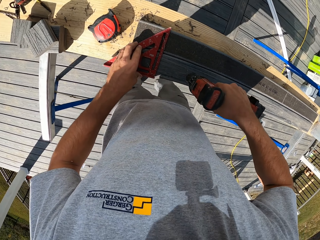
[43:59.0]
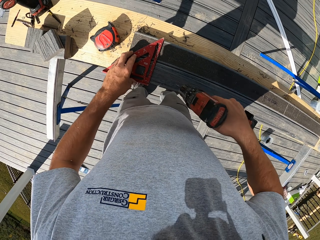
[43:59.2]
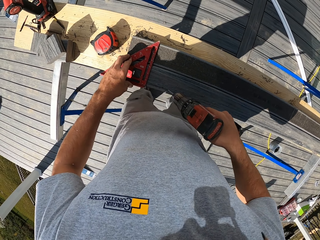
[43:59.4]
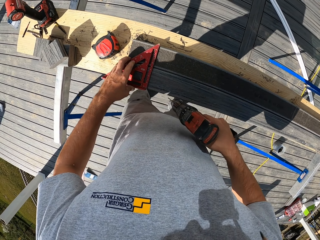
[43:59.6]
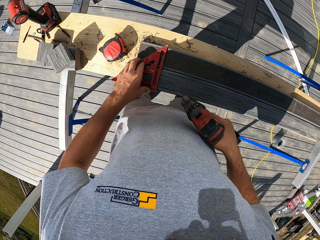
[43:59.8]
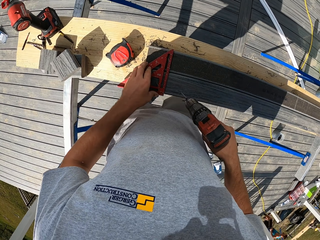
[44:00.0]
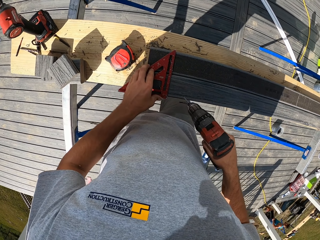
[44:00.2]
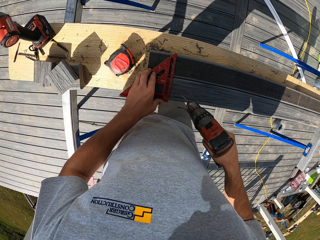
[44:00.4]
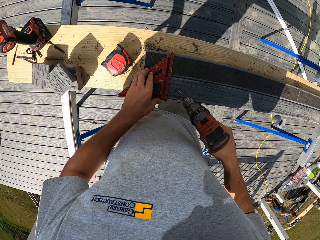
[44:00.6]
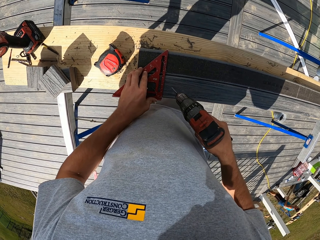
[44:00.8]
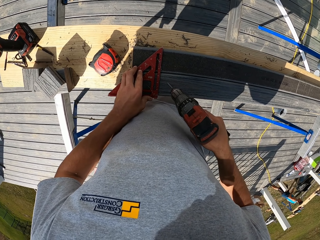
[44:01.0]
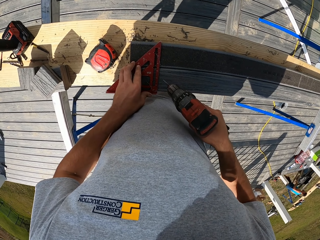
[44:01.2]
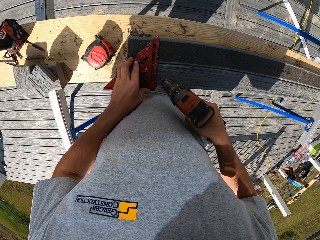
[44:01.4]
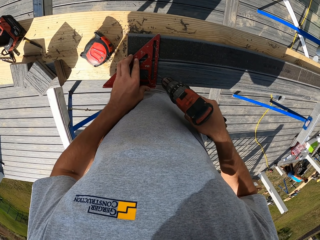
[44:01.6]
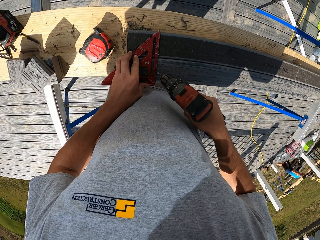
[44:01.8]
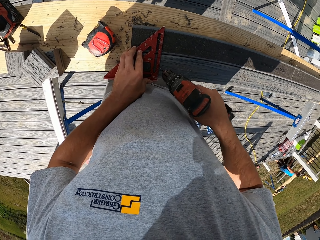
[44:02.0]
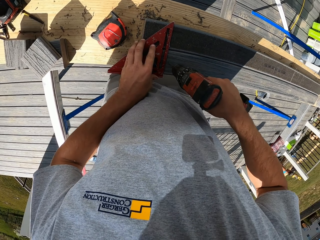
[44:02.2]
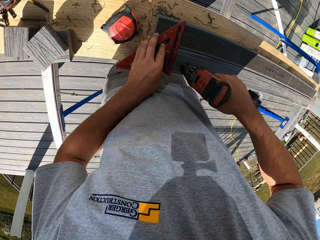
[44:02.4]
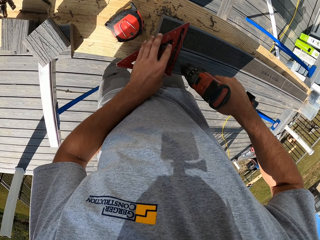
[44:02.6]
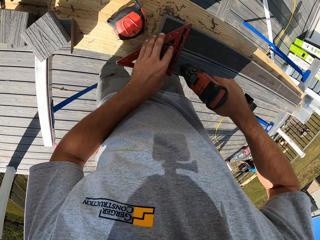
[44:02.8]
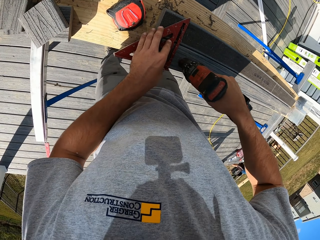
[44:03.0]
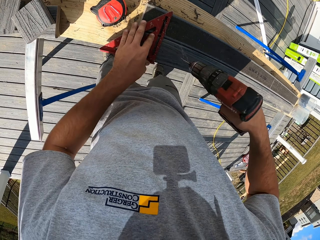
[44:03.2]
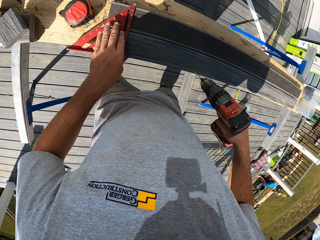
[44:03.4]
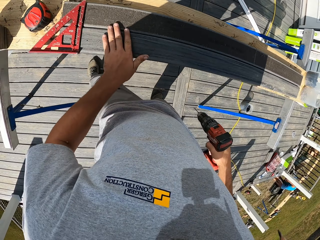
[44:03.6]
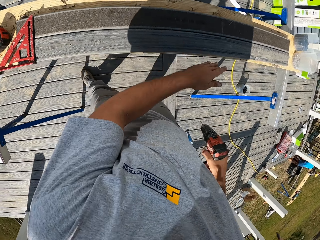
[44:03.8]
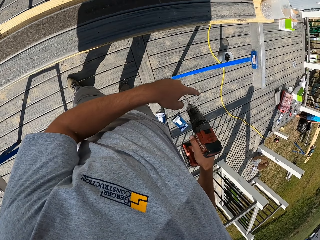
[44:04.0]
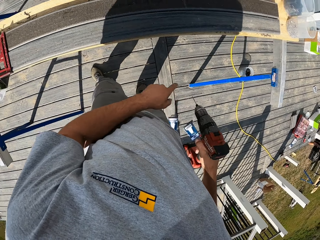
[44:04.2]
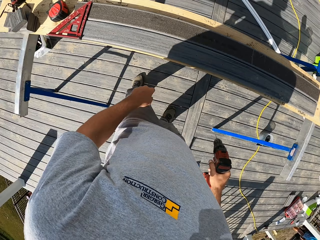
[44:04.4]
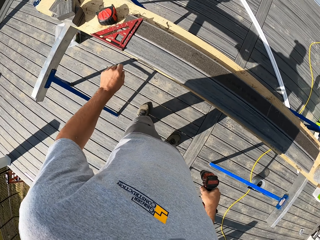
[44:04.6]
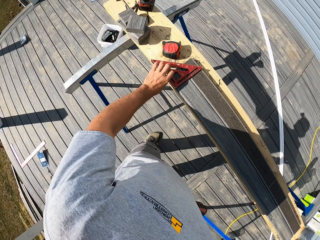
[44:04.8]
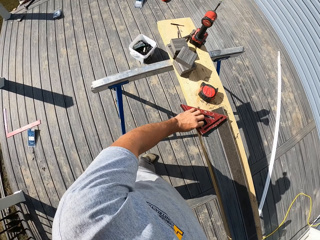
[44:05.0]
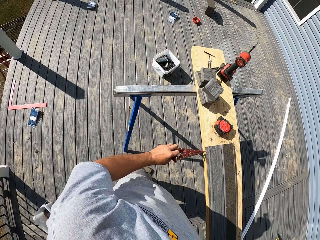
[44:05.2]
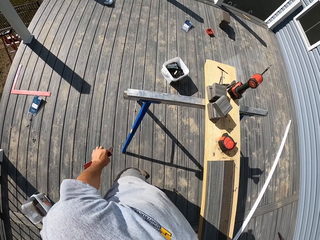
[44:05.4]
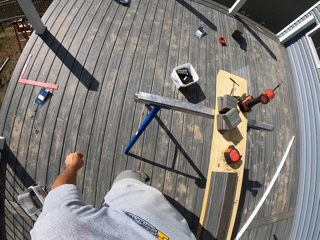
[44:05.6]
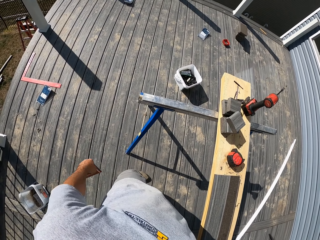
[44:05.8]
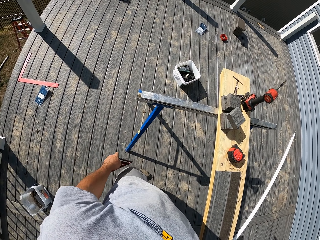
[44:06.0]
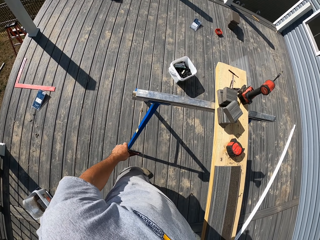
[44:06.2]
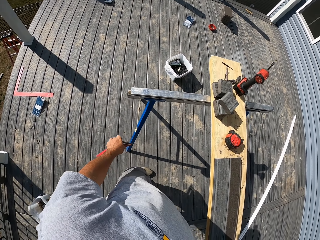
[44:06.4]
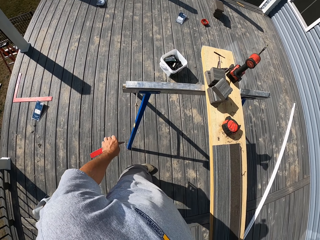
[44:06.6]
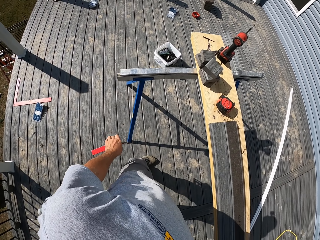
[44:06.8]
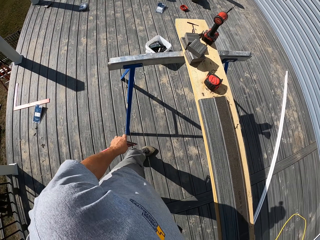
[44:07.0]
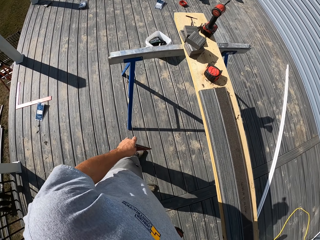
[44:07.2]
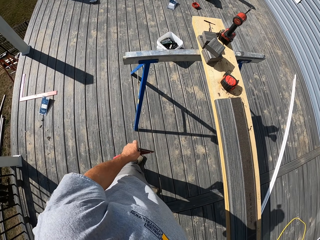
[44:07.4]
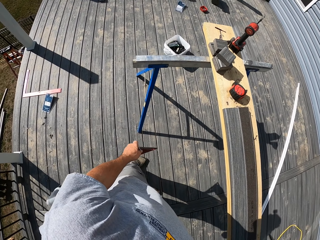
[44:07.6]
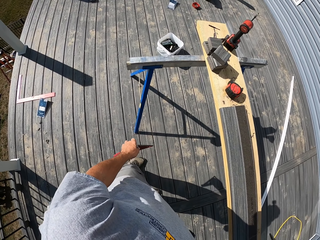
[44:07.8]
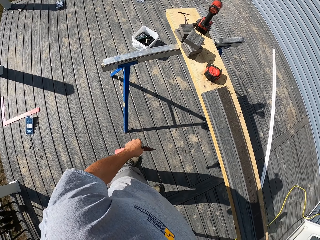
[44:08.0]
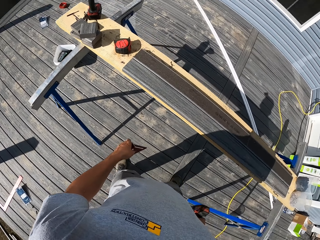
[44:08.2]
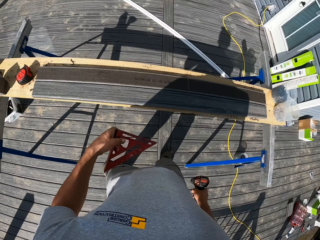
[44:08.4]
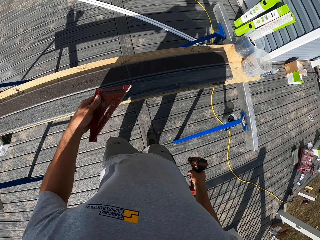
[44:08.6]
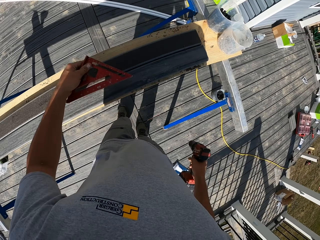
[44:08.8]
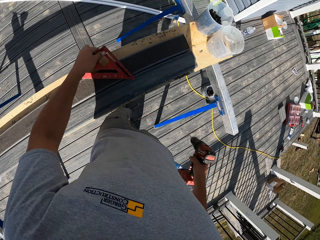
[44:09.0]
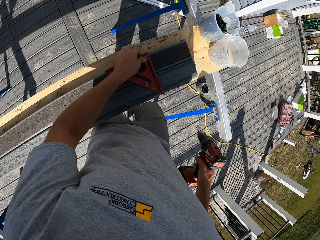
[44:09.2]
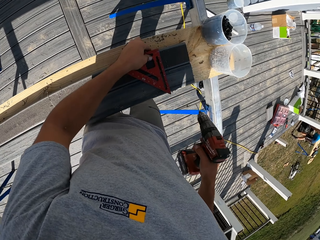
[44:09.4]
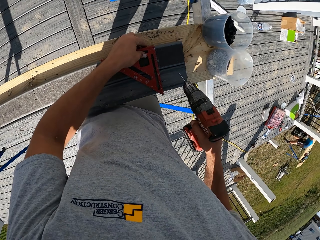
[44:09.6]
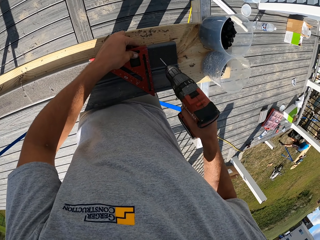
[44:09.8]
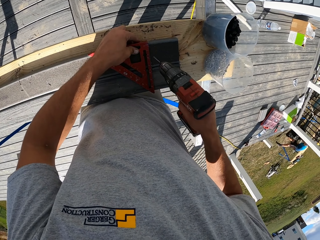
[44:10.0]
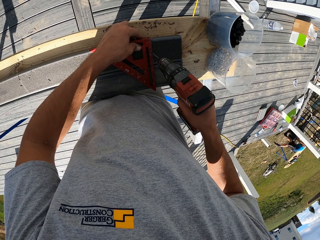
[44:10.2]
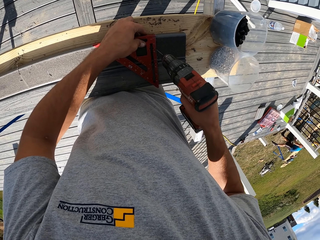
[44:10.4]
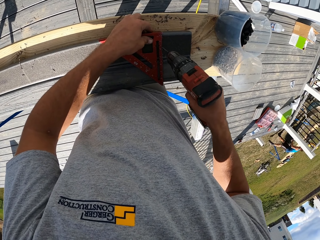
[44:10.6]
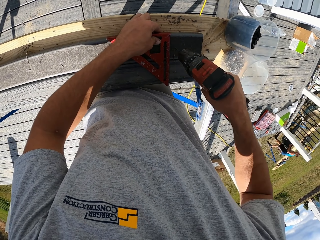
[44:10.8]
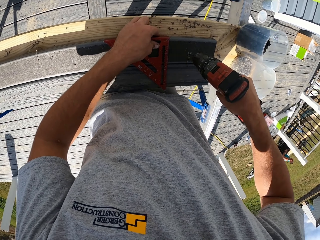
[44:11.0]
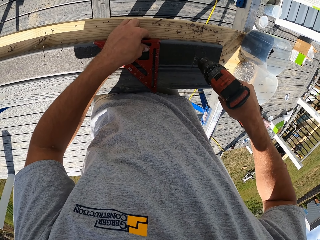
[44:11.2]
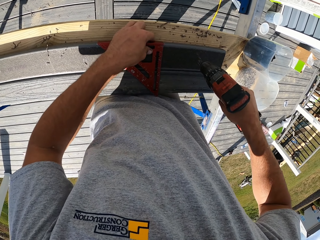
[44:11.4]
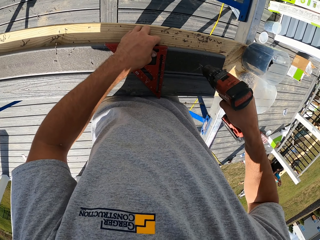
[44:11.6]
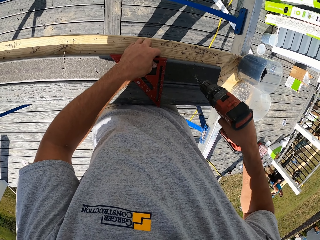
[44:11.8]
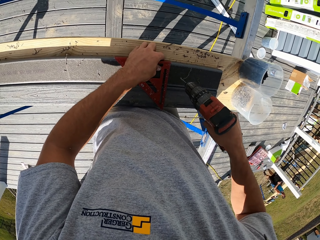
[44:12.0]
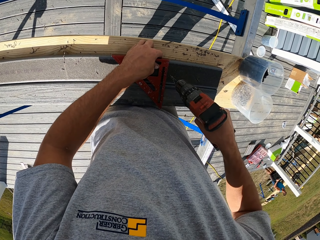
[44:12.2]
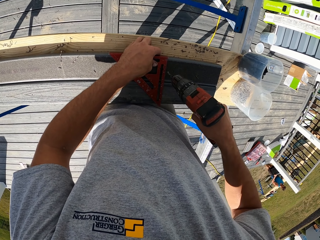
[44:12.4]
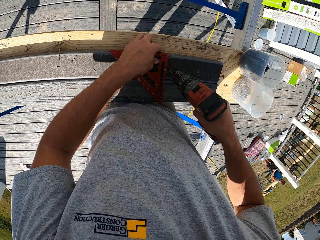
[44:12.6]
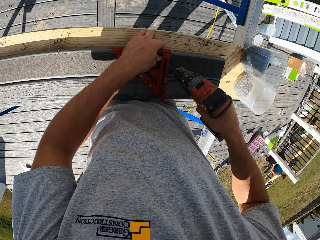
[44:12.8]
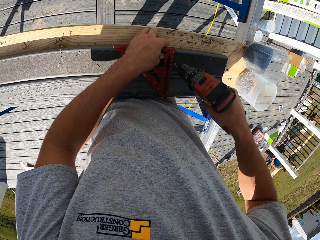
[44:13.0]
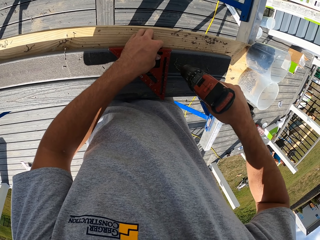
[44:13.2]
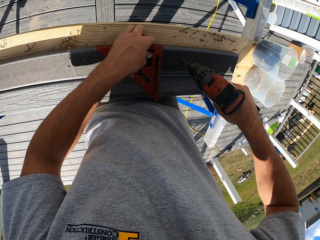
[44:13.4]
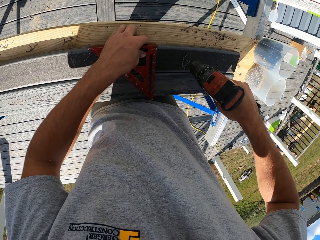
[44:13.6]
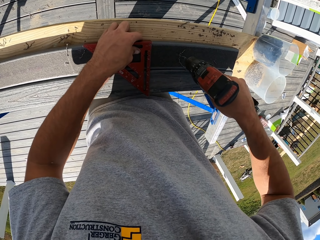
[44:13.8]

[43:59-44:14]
The camera wearer wipes the wood. They pick up the square ruler. They stand for a while. They look around. They place the square ruler on the wood. They drill the wood.

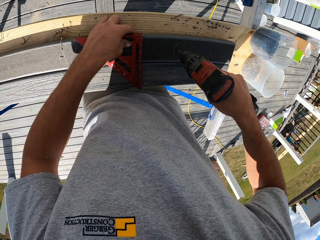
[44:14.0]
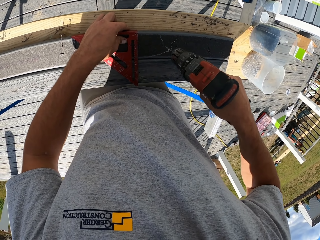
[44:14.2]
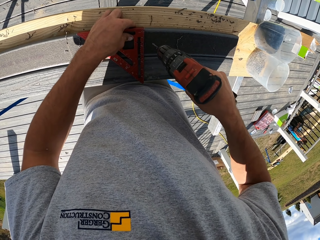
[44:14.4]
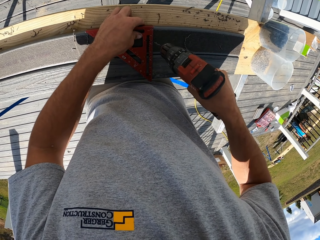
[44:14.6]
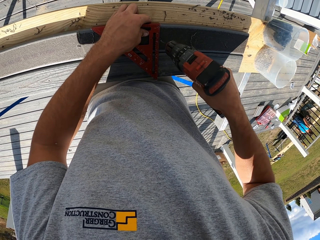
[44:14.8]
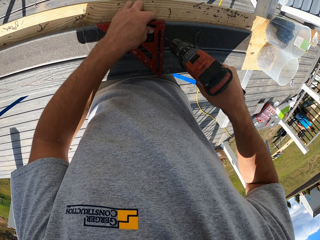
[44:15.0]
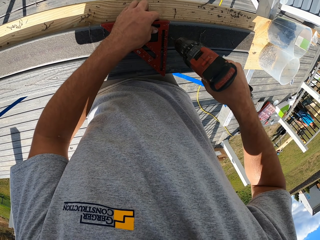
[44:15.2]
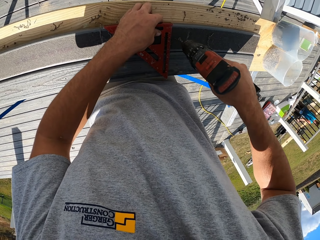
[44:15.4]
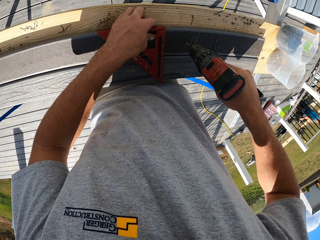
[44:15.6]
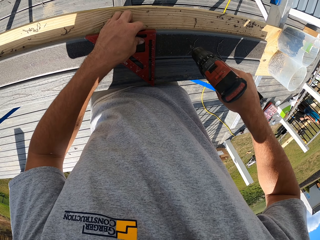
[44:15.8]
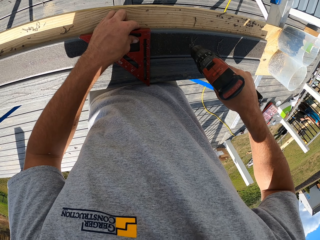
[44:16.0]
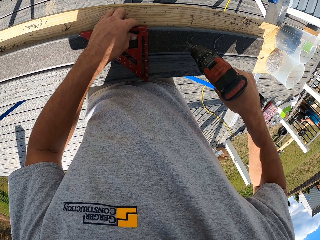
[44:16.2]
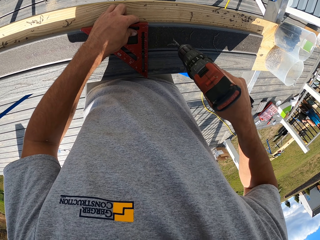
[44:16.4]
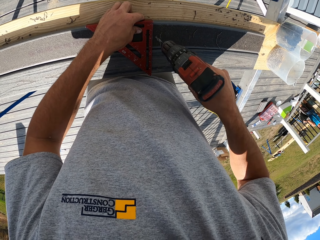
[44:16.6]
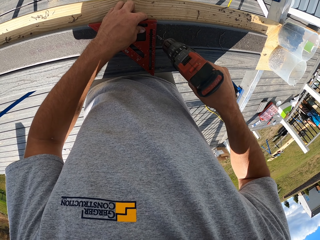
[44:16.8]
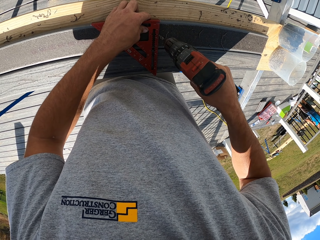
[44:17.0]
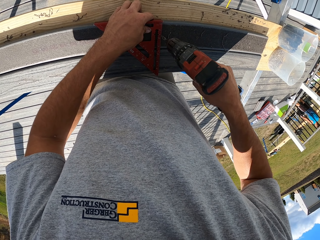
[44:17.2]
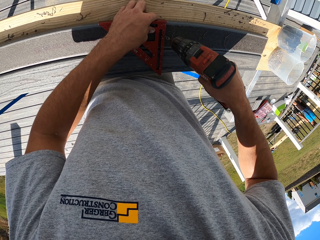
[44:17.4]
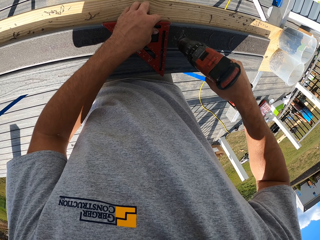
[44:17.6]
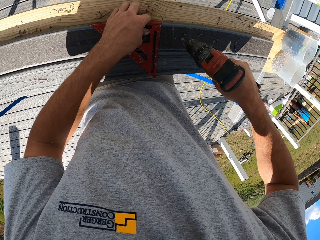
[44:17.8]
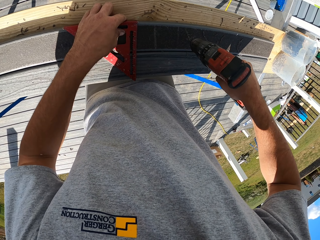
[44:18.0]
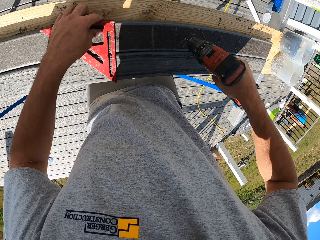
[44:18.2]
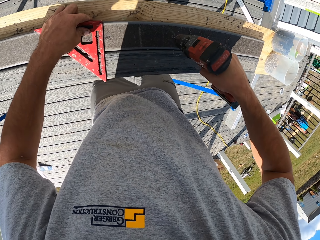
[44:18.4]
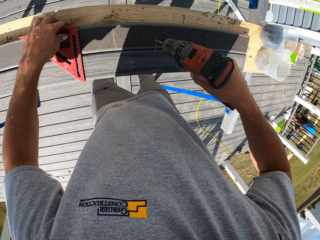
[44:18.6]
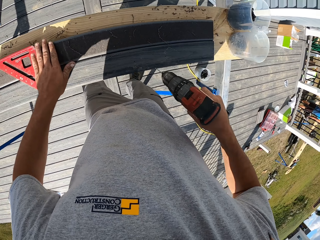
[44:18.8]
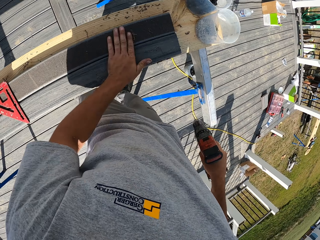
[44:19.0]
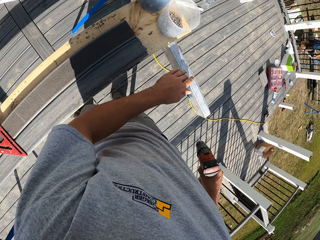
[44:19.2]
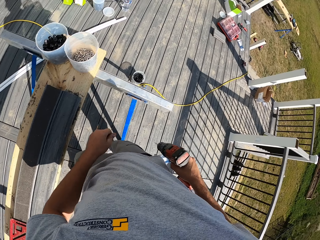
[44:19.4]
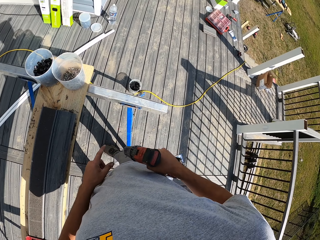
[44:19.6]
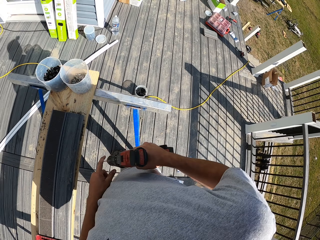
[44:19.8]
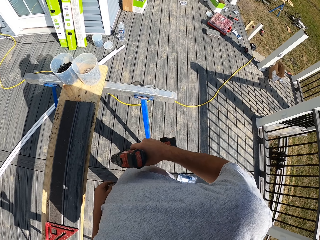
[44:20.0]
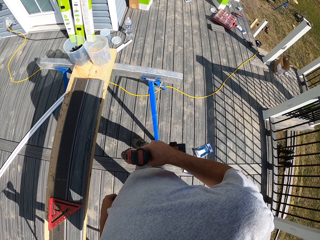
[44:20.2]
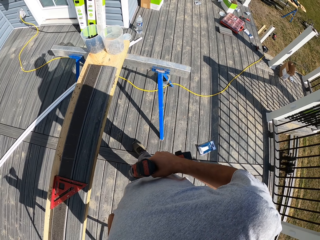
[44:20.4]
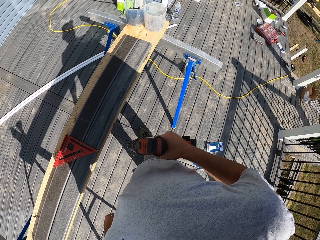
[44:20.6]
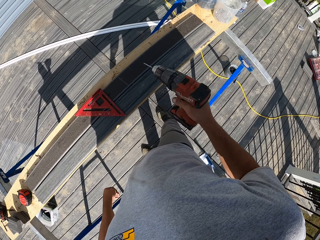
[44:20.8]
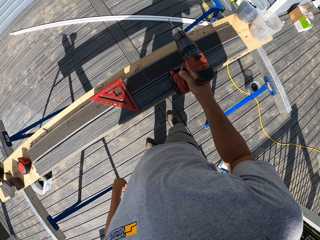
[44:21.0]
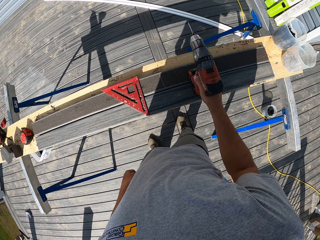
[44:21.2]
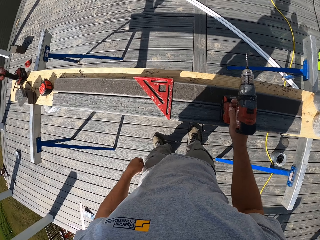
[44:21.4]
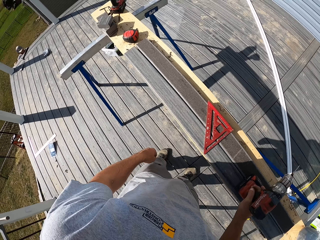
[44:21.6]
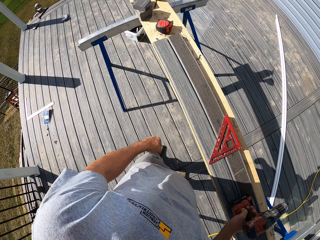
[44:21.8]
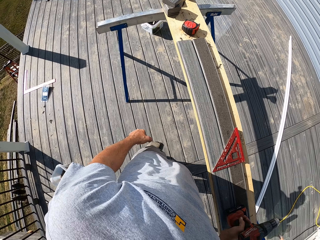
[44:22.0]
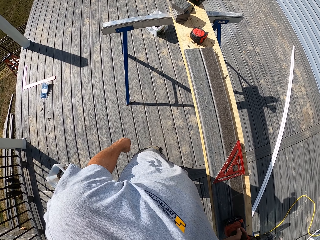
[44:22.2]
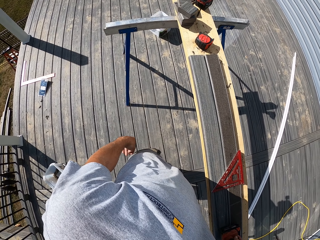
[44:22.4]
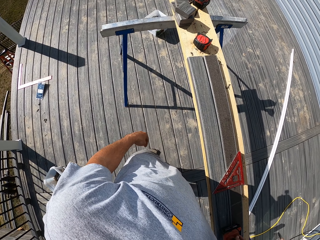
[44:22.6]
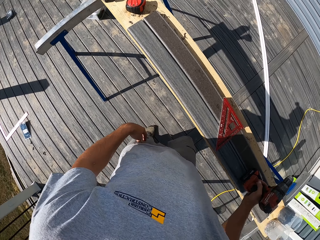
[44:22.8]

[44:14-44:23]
The camera wearer wipes the wood with hands. They look around. They place the drill on something.
